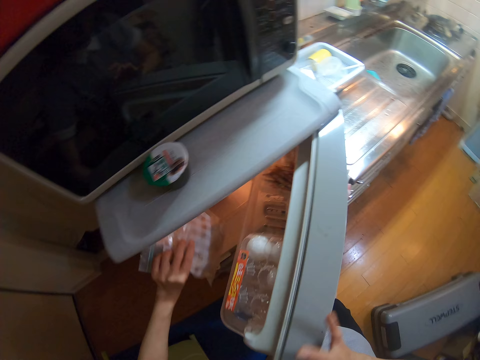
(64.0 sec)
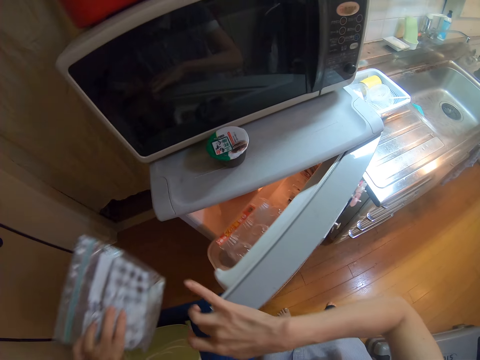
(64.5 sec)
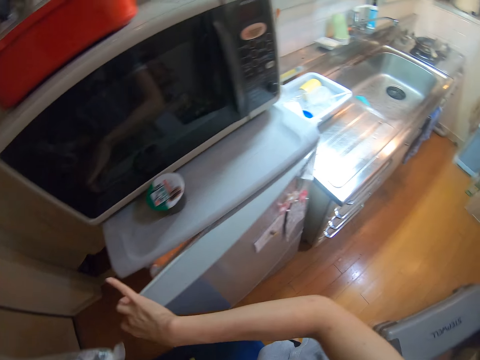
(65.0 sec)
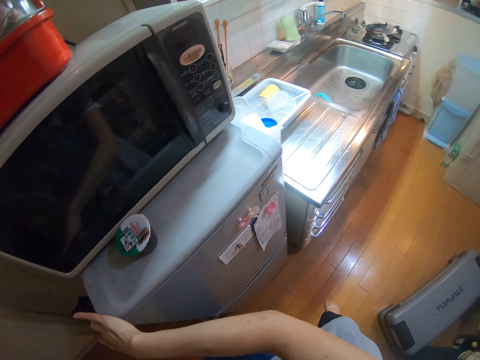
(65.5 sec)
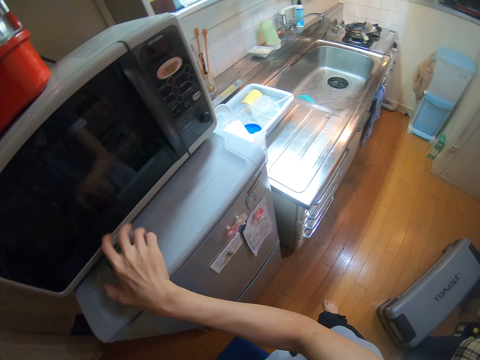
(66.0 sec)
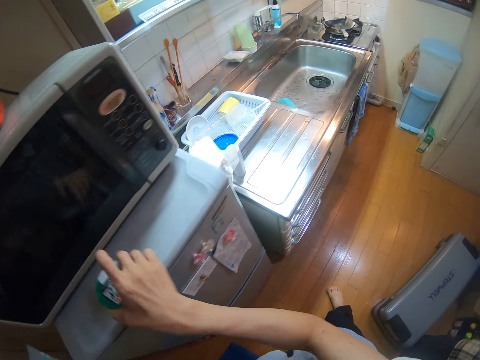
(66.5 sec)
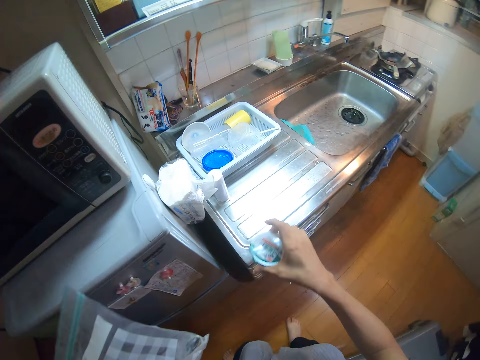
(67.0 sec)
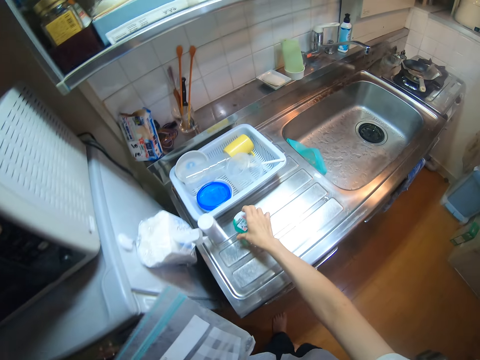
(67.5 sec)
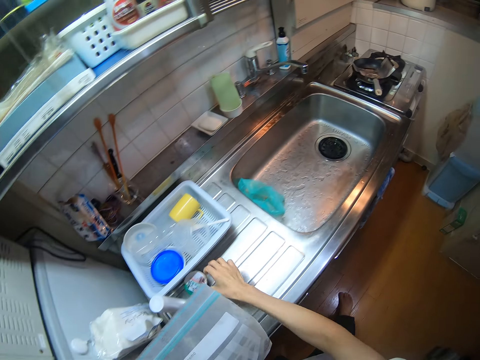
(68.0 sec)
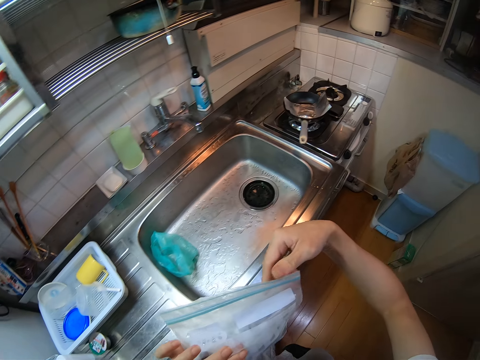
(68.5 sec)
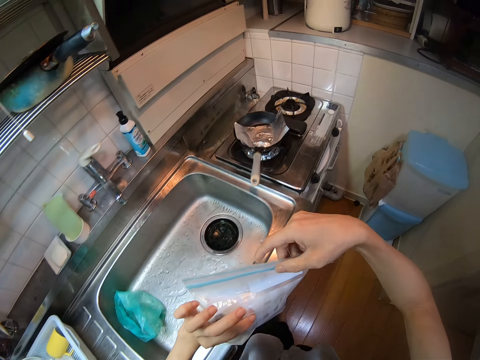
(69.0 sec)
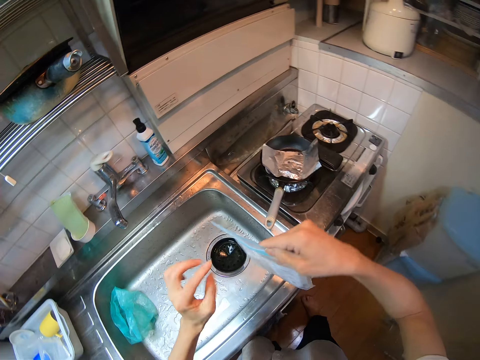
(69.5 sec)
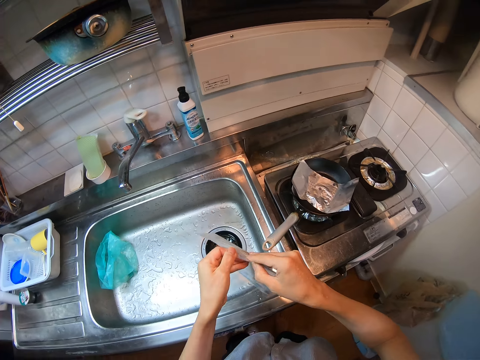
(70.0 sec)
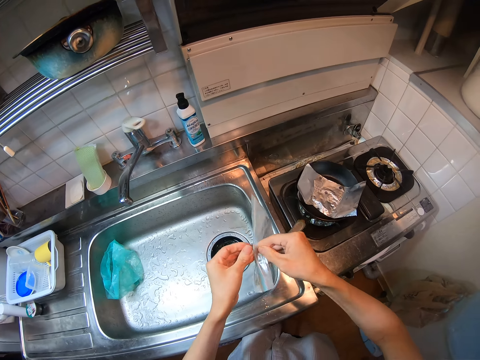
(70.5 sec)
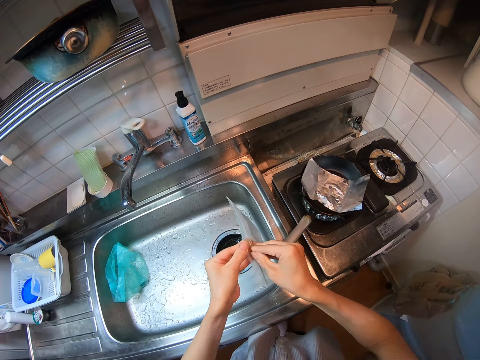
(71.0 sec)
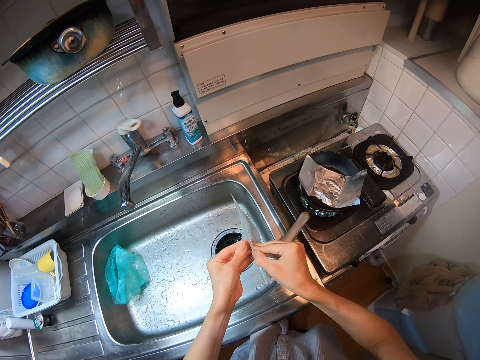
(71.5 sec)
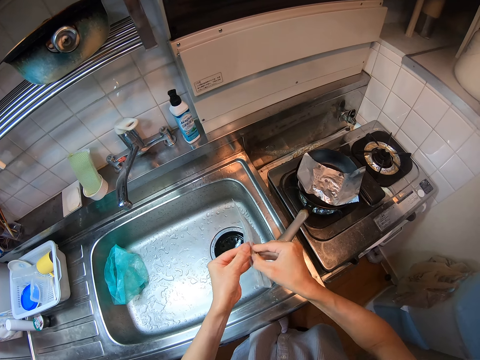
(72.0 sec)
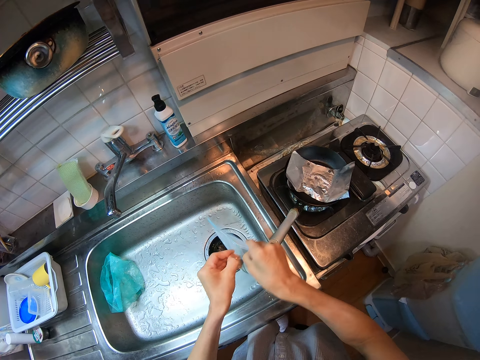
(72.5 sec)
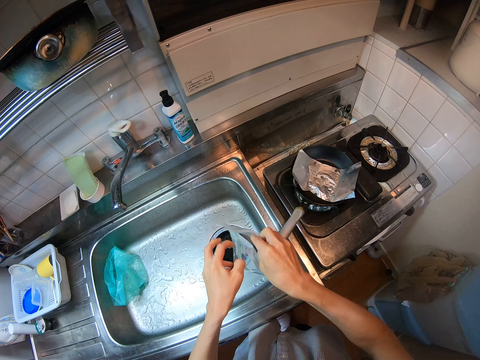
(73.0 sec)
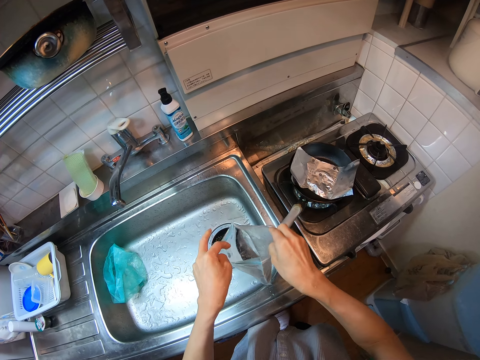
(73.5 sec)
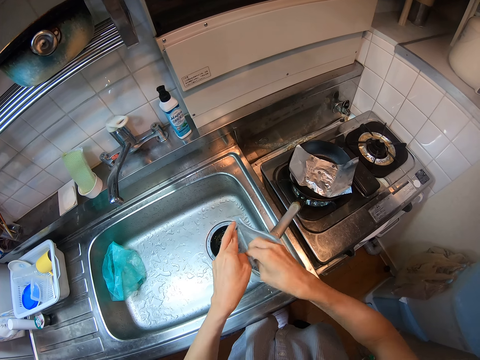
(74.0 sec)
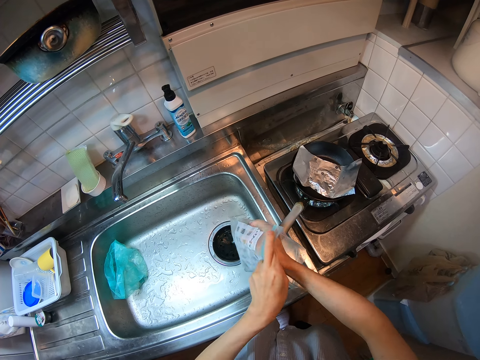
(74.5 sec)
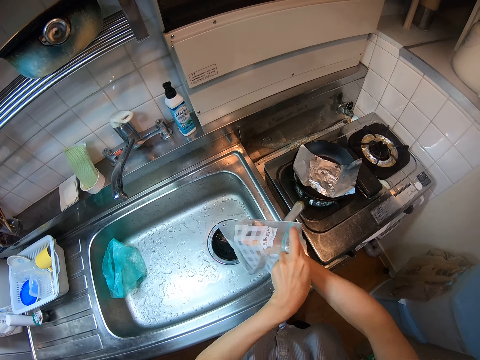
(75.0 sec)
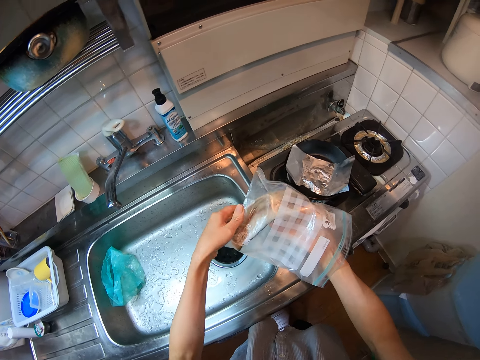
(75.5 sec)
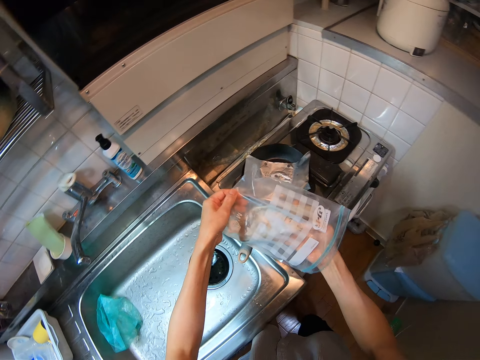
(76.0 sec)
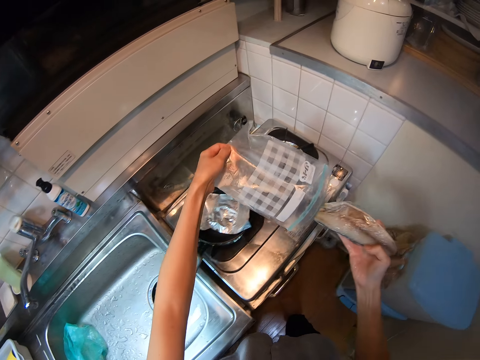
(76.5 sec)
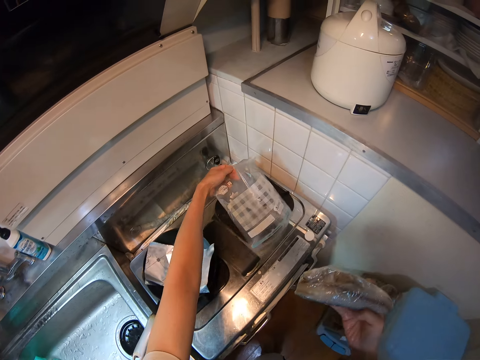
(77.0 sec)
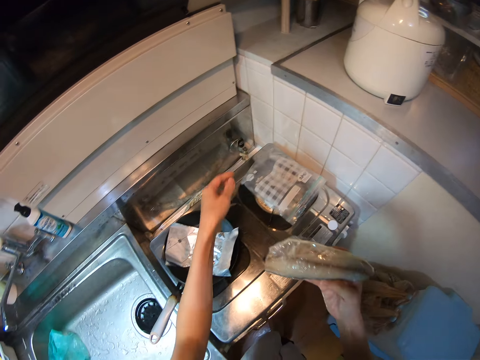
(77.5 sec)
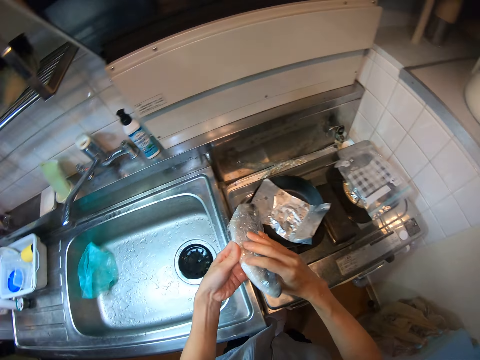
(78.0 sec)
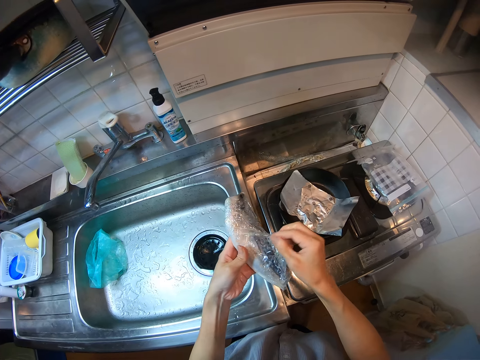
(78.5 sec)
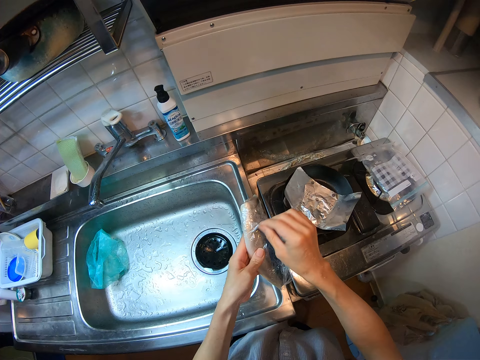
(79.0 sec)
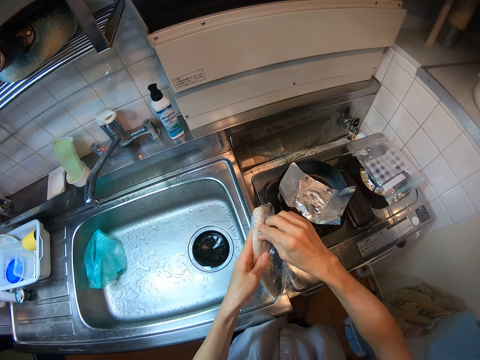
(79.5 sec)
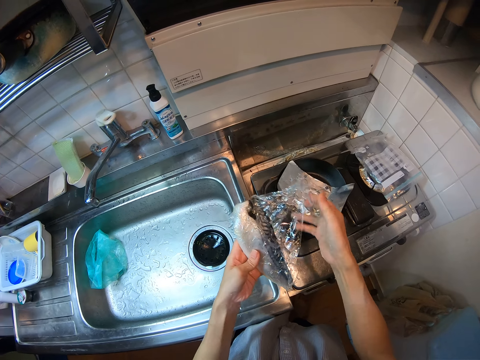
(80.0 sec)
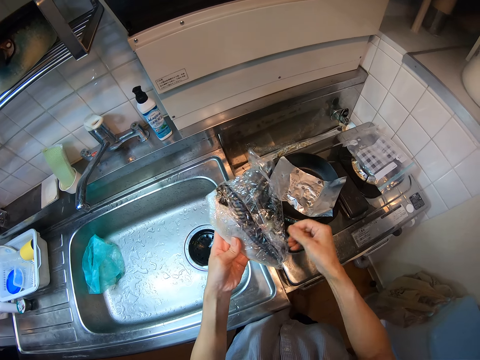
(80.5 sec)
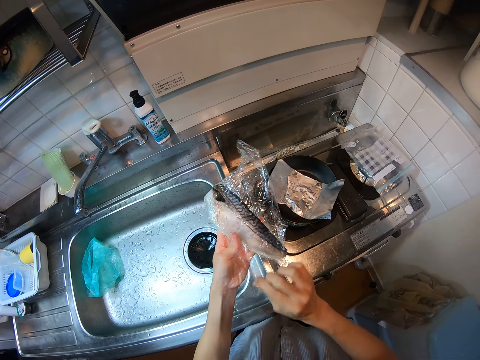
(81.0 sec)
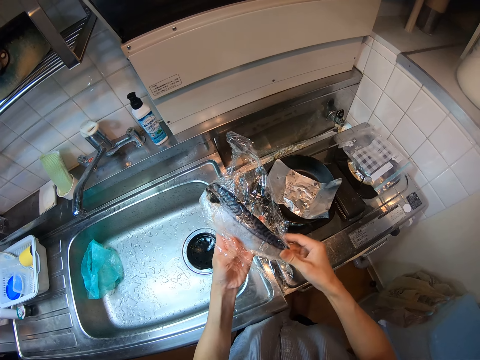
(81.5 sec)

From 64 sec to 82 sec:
The camera wearer closes the fridge. She takes the chocolate from the top of the fridge. She drops the chocolate on the sink slab. She opens the seal bag. She takes the fish from the seal bag. She drops the seal bag on the right side of the range cooker. She unwraps the nylon on the fish.

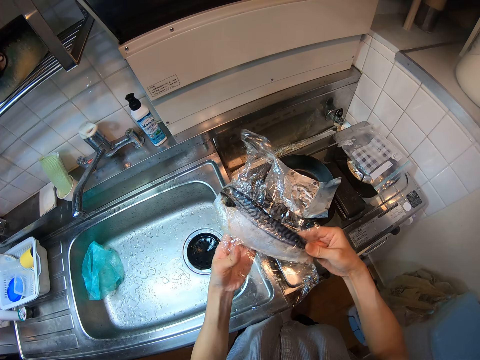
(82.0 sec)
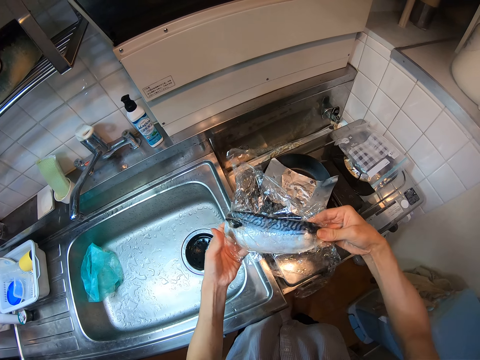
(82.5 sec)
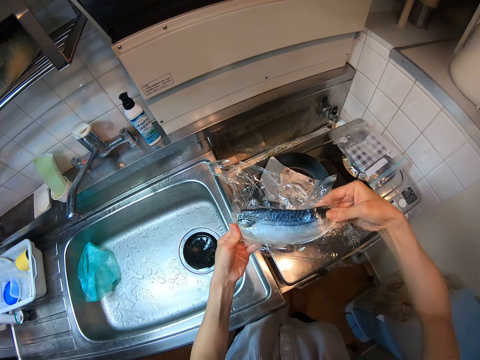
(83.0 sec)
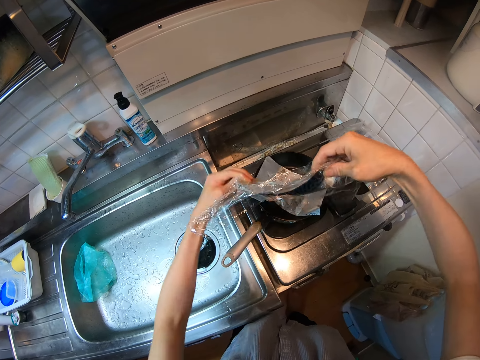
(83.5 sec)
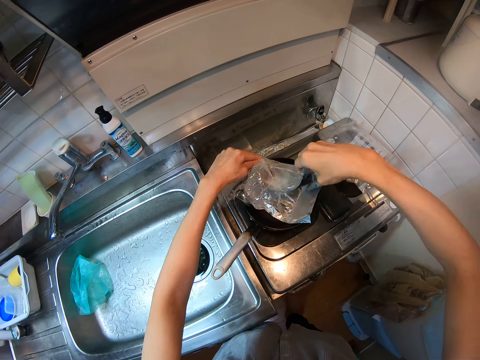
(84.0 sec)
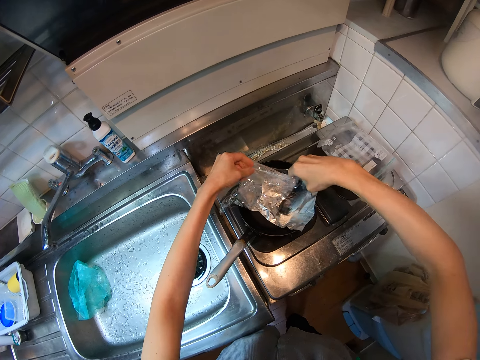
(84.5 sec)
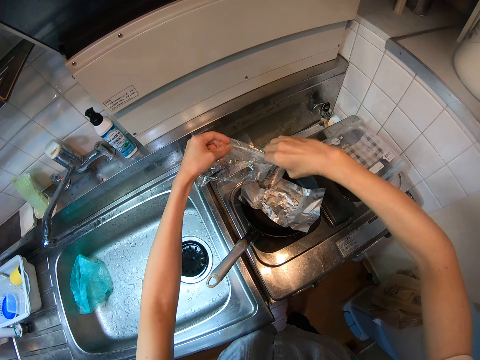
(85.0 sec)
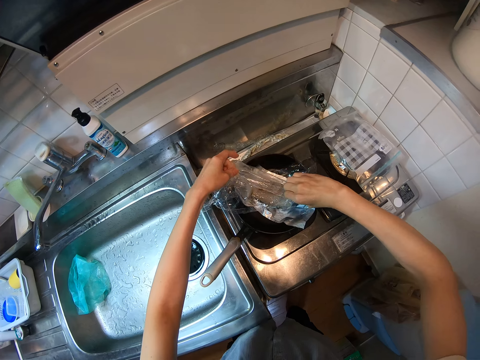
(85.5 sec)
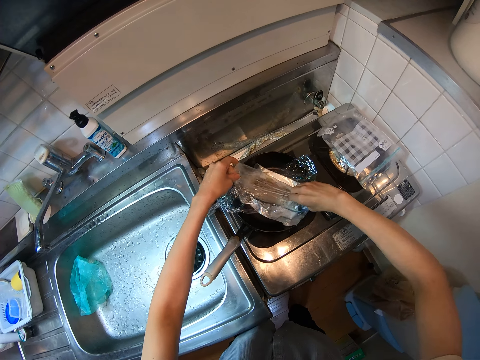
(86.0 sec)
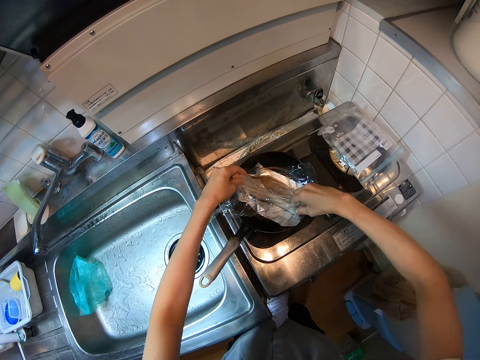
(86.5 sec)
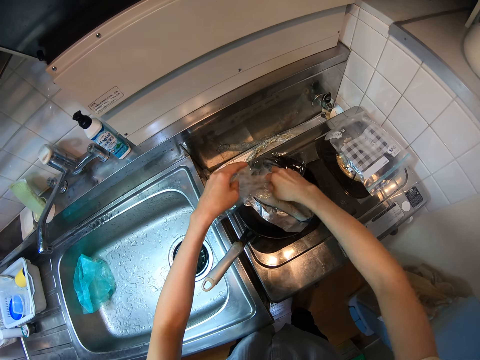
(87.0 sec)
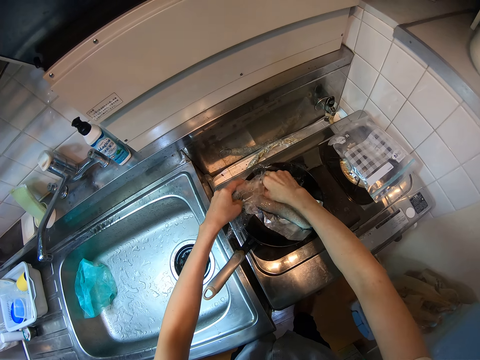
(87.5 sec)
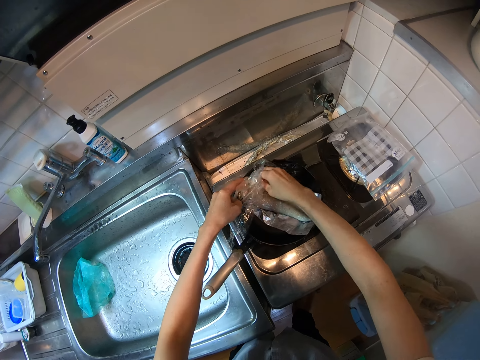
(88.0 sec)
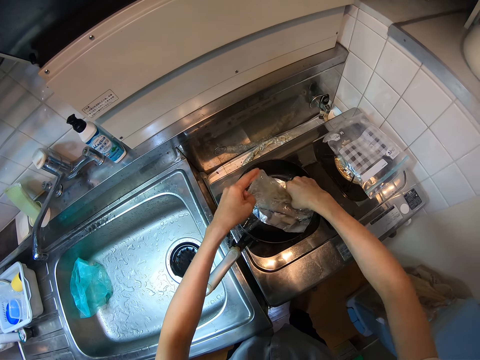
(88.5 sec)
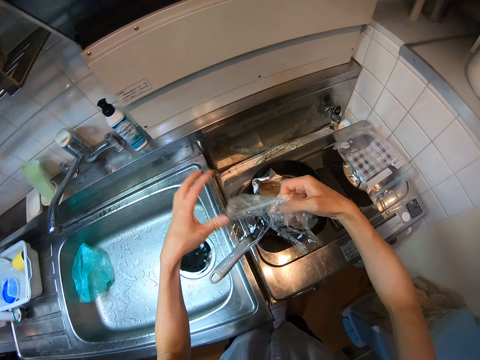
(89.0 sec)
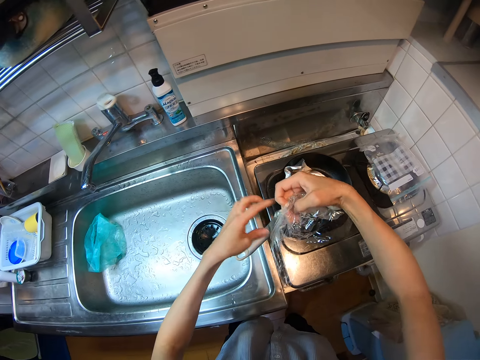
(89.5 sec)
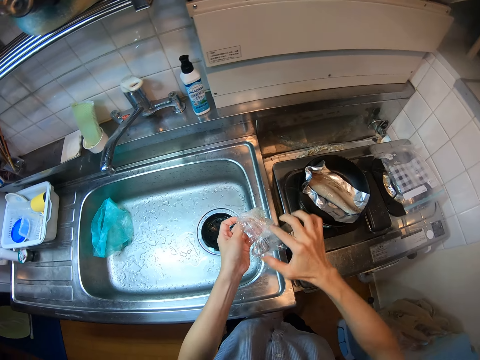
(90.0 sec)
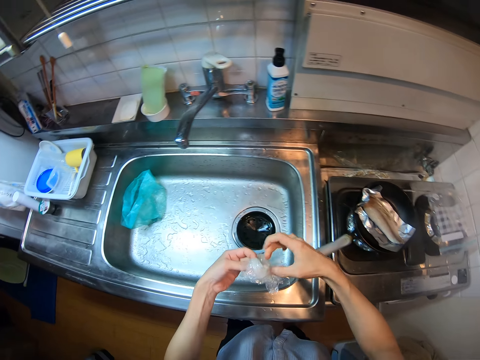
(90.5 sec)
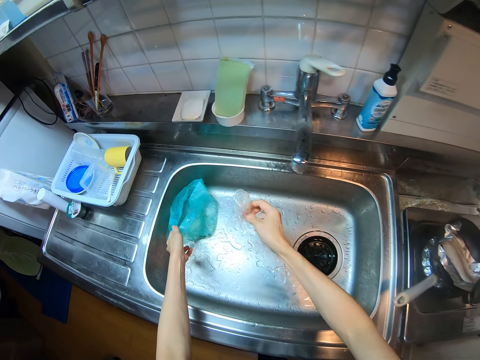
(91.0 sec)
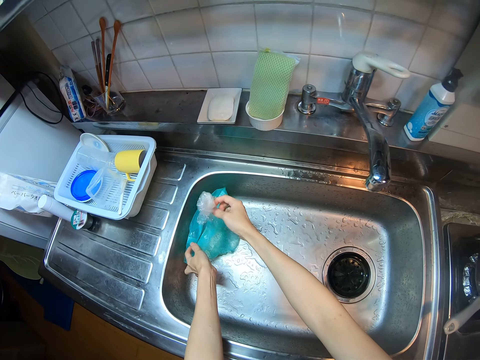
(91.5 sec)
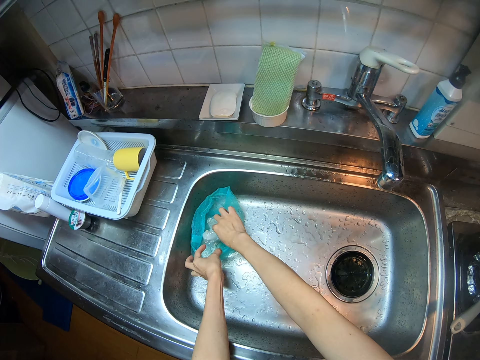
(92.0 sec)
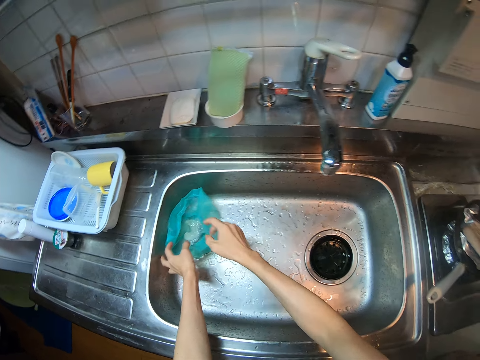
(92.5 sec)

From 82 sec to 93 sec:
The camera wearer puts the fish on the aluminum foil in the pan. She folds the nylon in her hands. She tidies the nylon in a waste bag in the sink.
